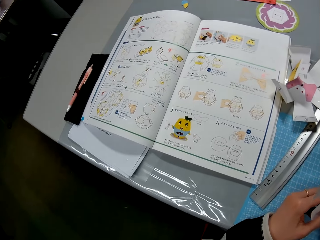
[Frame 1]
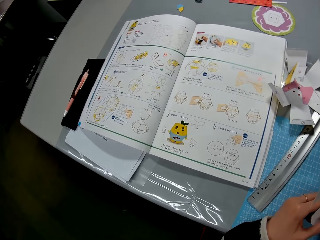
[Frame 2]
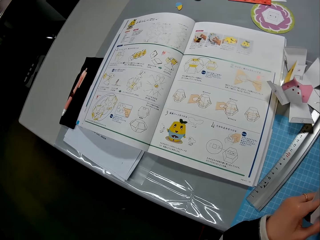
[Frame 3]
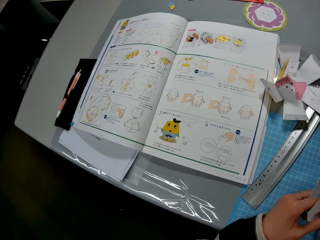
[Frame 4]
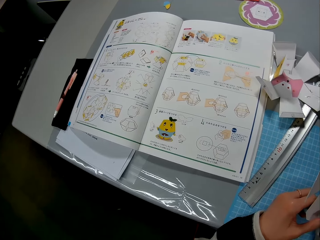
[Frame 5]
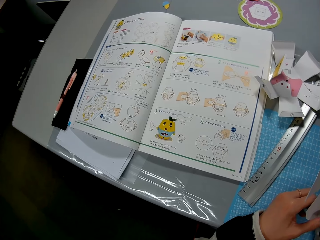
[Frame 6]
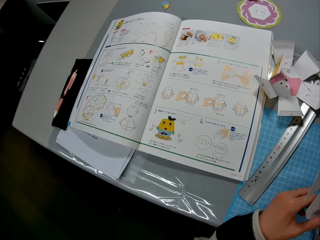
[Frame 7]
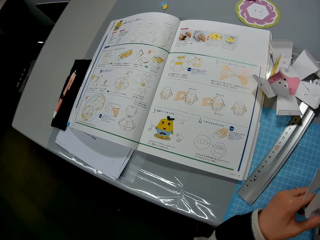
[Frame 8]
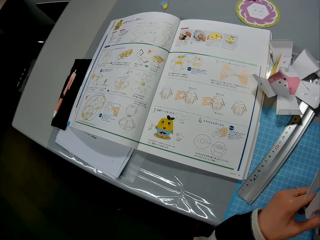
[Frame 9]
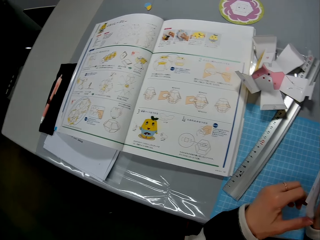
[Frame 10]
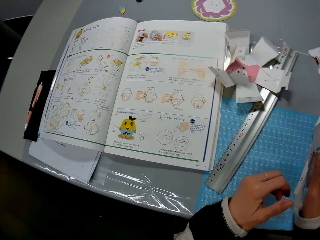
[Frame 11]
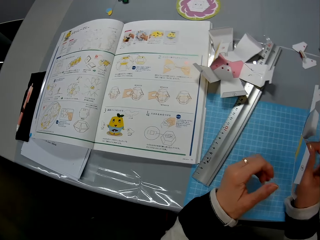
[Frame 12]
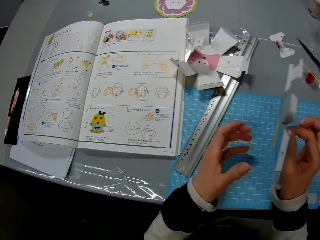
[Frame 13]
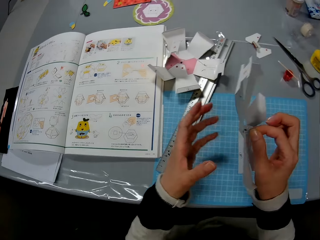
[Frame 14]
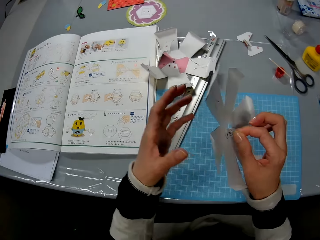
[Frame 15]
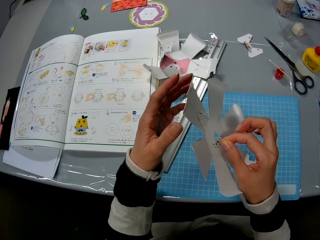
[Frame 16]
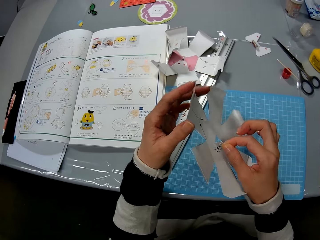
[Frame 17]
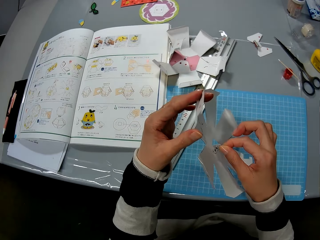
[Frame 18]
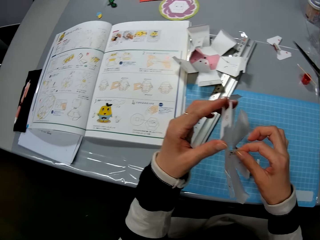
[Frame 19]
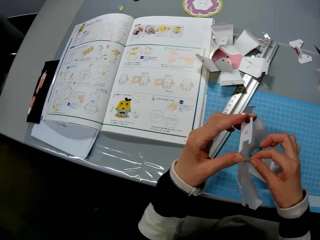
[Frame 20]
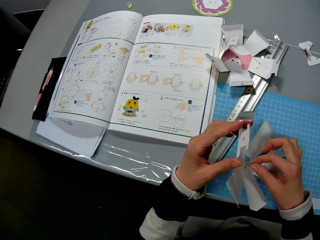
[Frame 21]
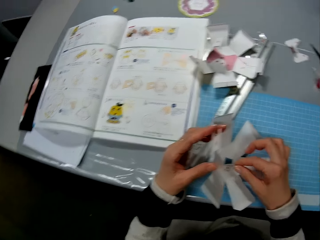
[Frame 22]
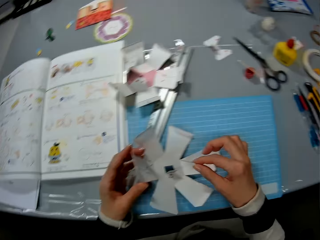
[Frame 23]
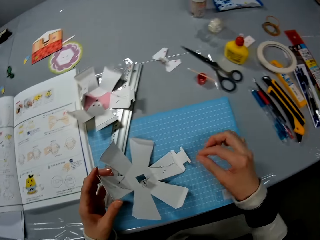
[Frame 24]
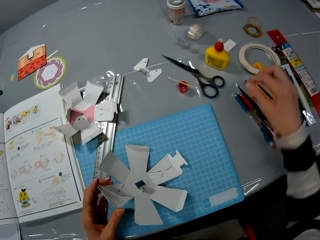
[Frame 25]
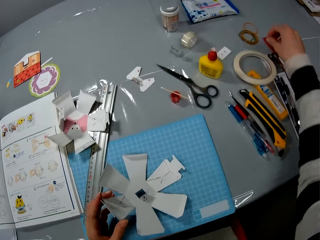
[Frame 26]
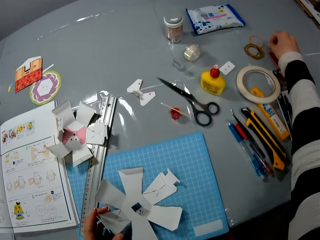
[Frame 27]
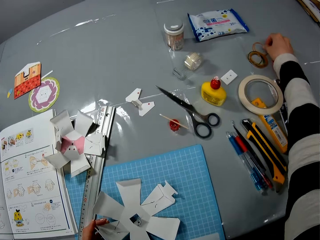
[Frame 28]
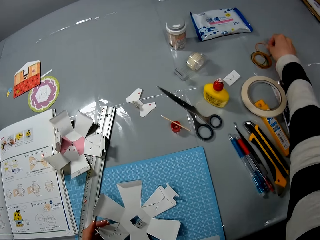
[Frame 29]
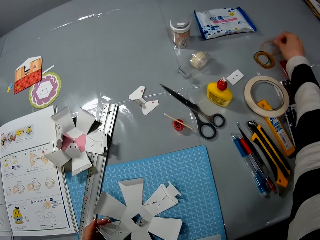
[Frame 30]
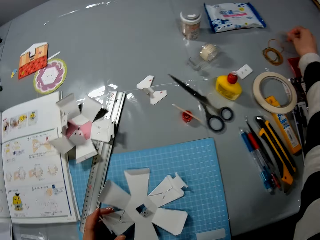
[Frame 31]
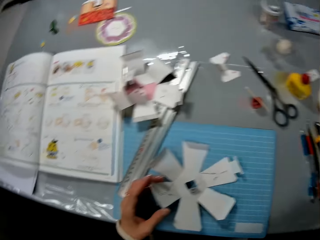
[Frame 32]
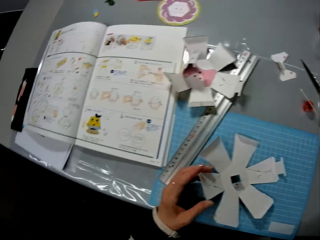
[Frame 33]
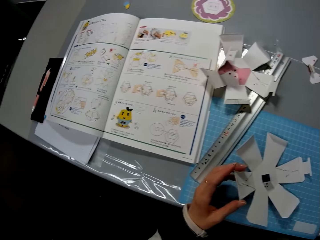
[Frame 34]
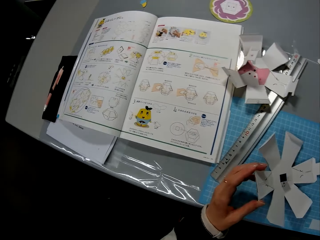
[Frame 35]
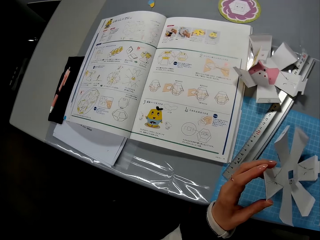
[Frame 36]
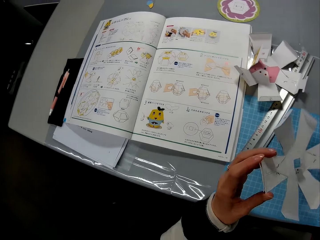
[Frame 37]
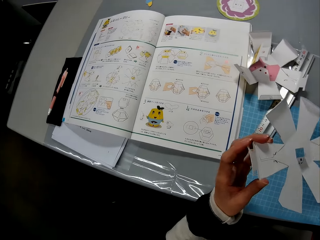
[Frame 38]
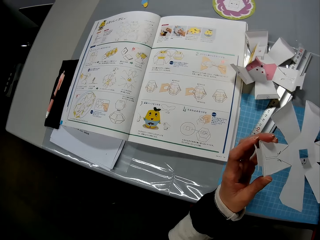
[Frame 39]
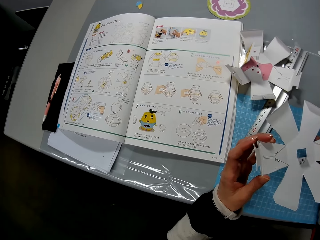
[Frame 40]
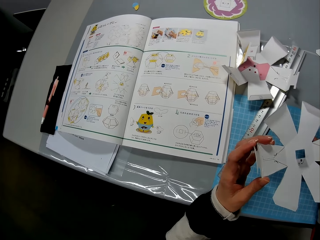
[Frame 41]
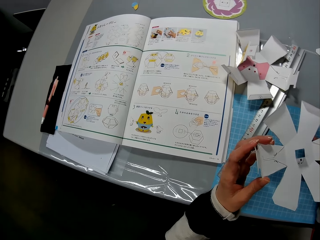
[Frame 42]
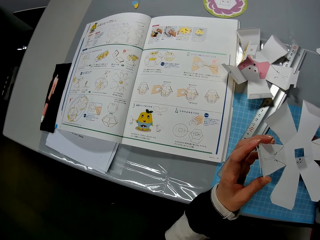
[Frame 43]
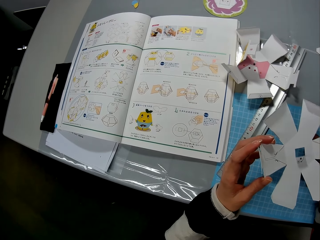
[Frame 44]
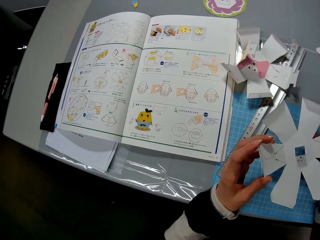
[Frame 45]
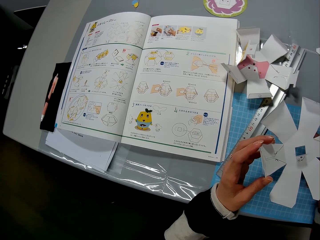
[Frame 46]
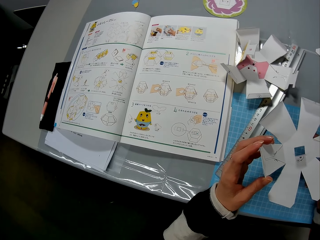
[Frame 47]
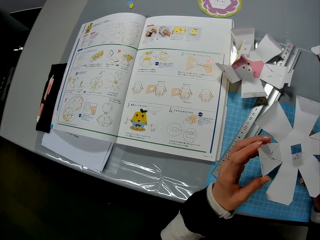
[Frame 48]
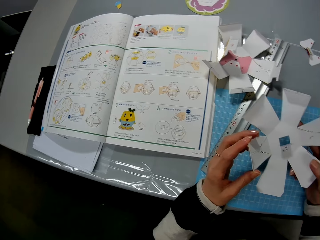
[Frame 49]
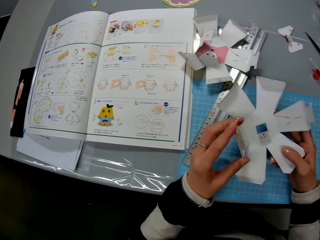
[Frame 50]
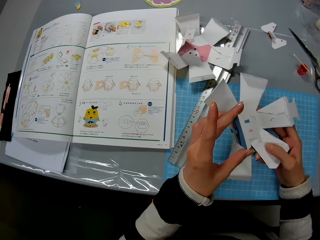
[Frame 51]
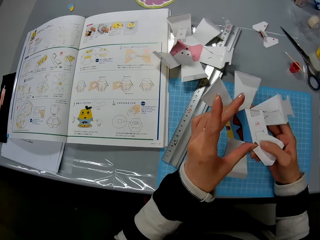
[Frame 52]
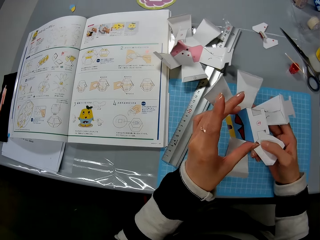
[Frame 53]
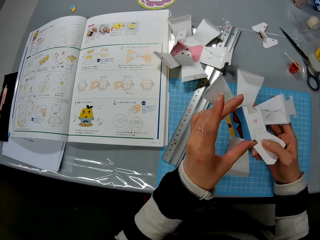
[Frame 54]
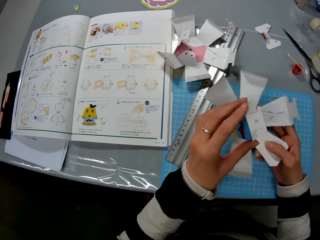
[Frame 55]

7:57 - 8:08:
The camera wearer looks at the book on the table. She stretches her hand. She touches a rubber band on the table. She holds the decoration.

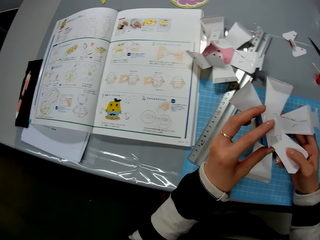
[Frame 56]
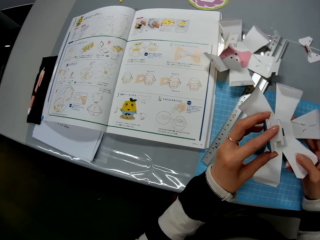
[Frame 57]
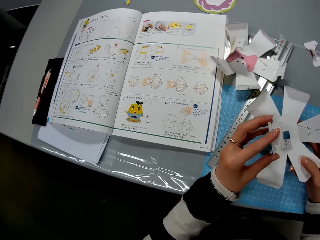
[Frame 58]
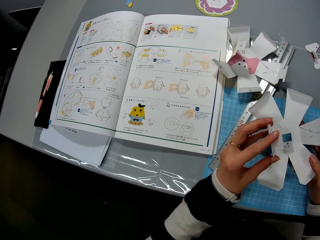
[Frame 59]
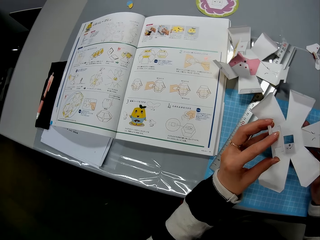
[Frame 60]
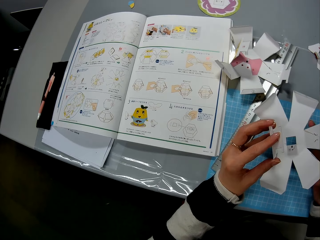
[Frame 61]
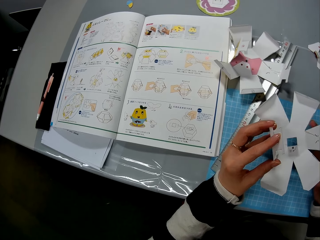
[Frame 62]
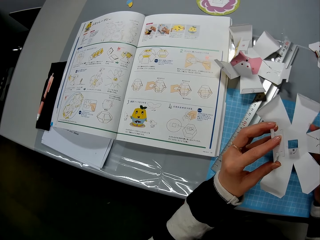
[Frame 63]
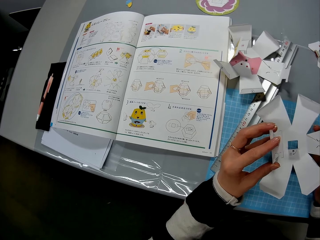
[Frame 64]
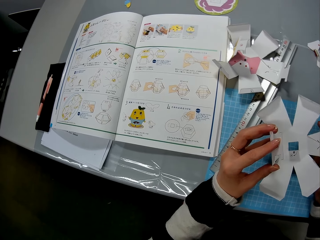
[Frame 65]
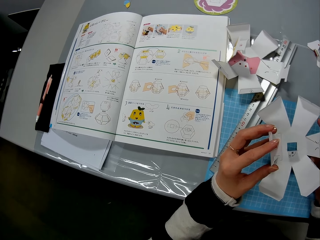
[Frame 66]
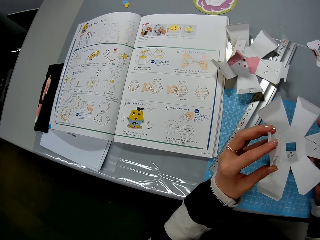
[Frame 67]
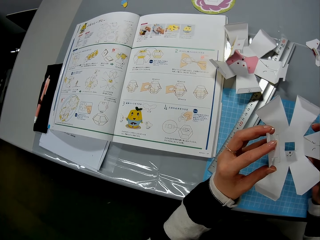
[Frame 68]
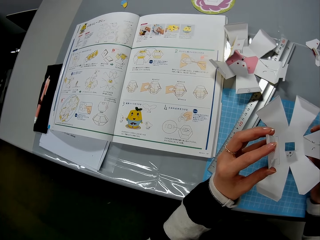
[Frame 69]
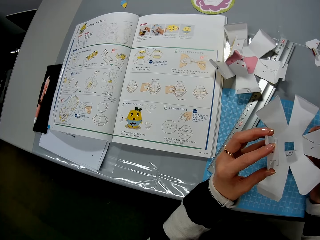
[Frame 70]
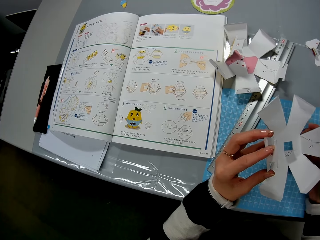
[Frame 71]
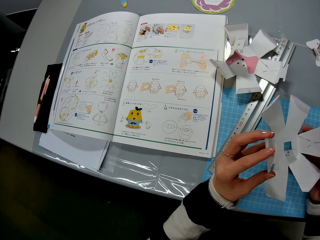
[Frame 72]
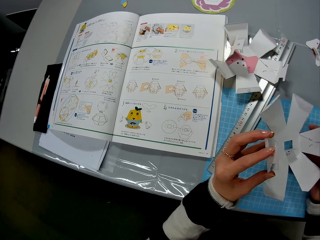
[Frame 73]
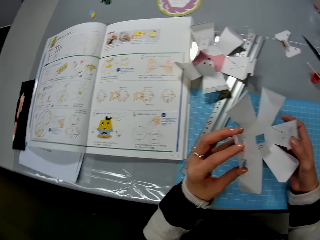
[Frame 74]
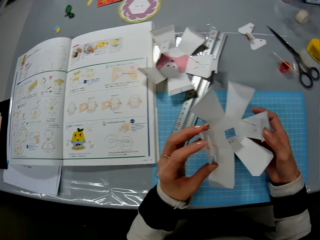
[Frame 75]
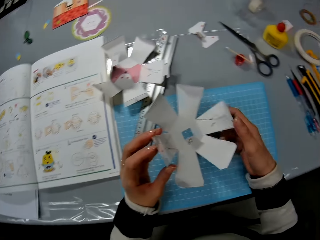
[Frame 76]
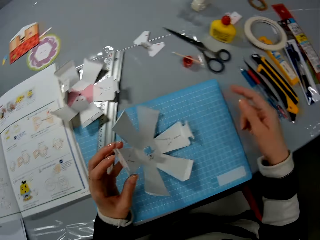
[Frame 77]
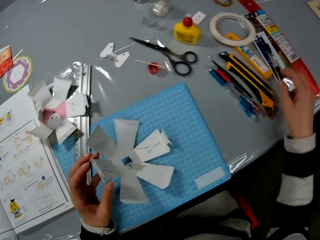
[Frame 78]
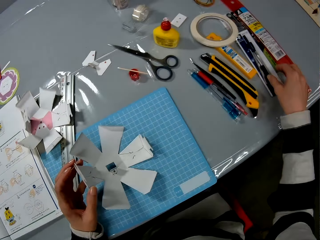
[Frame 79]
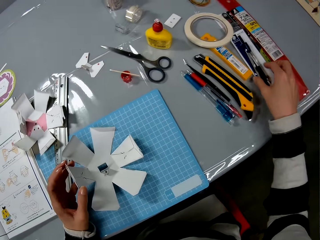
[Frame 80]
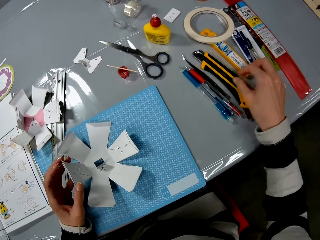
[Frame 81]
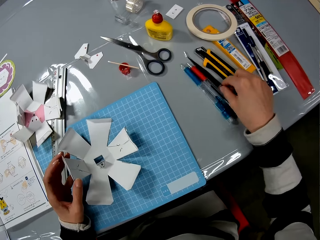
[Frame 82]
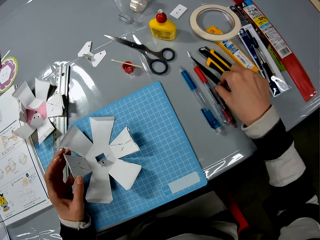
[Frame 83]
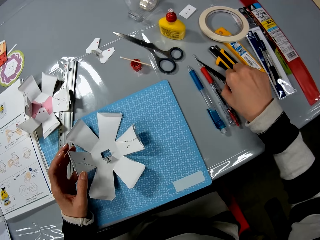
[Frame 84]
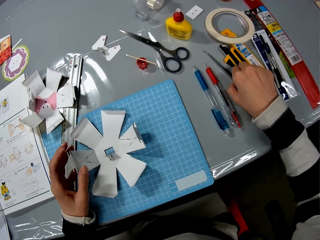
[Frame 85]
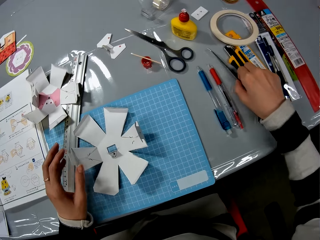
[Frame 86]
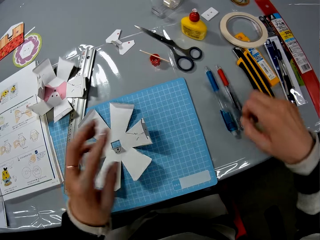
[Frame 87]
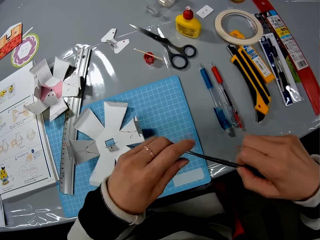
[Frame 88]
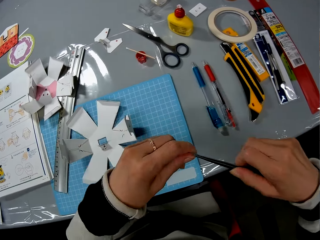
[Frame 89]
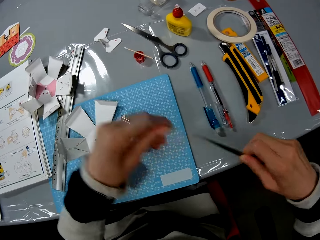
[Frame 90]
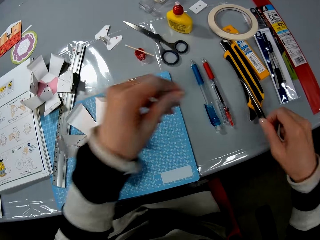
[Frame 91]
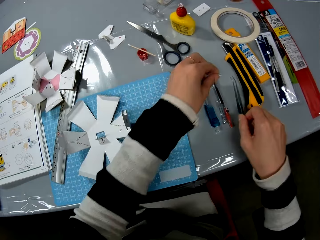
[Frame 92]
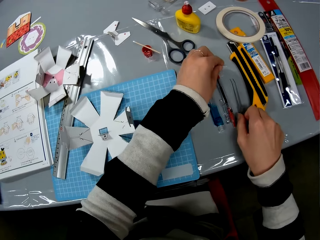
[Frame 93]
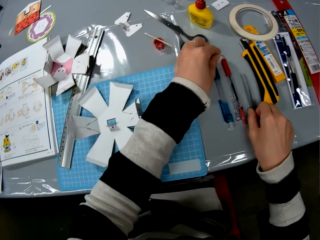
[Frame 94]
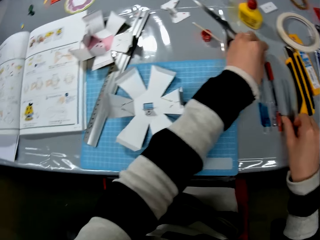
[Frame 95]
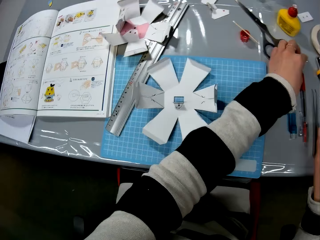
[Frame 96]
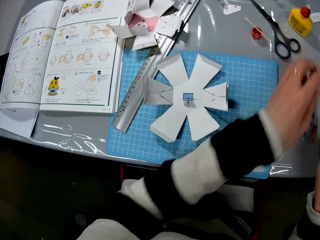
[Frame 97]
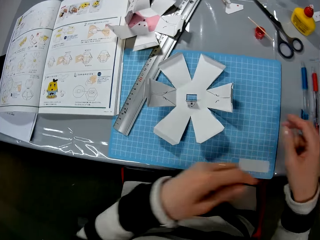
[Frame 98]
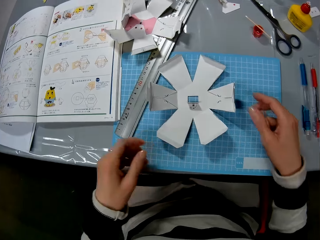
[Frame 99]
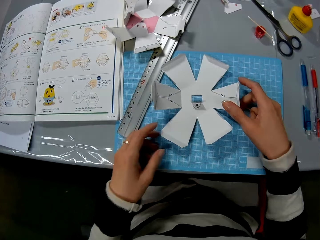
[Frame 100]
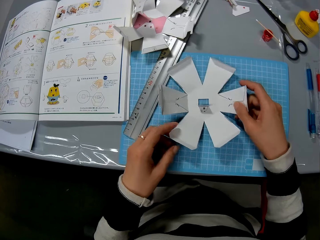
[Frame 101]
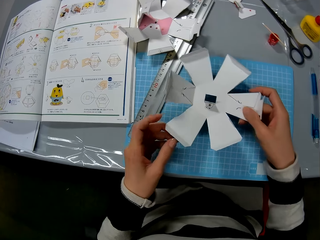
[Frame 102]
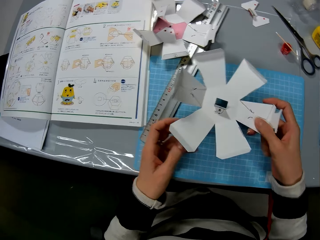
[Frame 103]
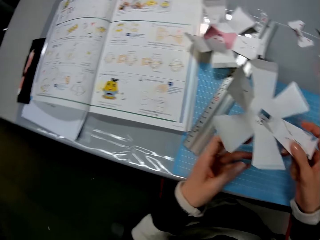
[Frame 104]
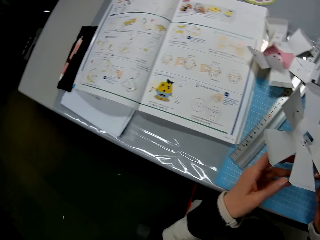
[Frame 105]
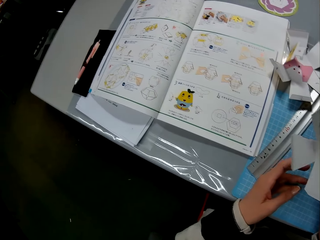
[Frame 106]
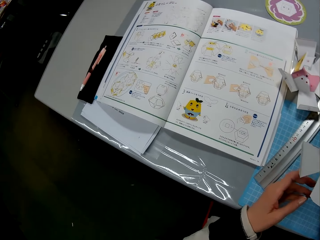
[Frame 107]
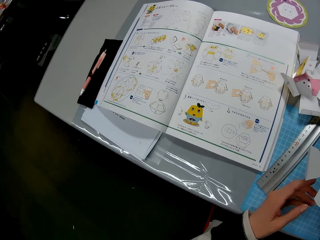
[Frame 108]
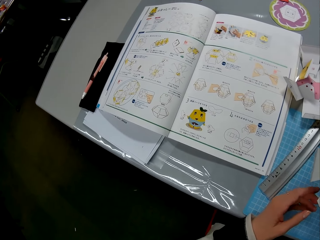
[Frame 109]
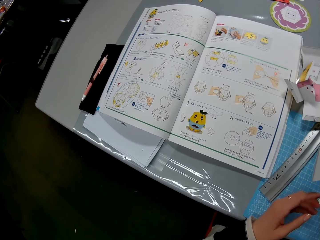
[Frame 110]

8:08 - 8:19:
The camera wearer folds the decoration. They touch the paper craft on the table. They read the book. They pick up a tool or tweezer tong from the table. They hold the tweezer tong. They drop the tool on the table. They hold the decoration. They pick up the paper craft from the table.
